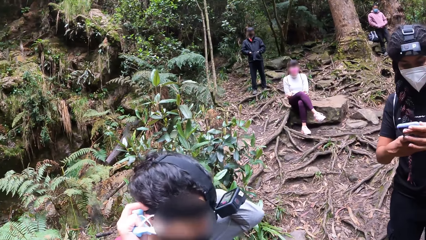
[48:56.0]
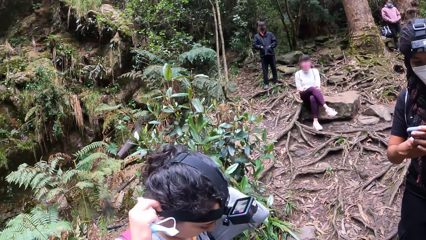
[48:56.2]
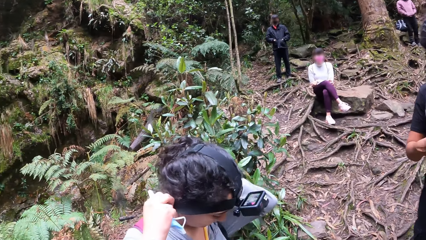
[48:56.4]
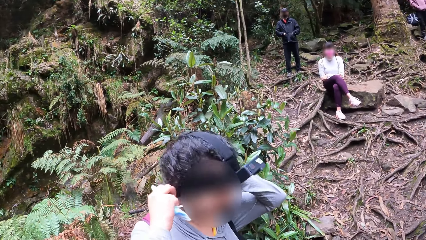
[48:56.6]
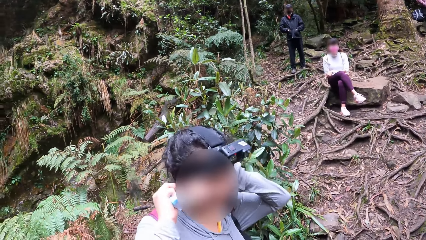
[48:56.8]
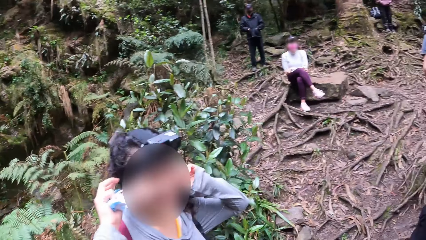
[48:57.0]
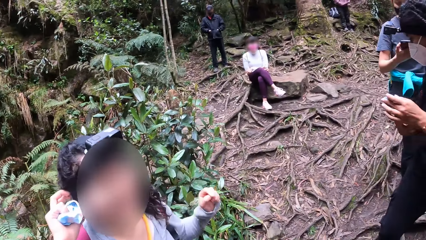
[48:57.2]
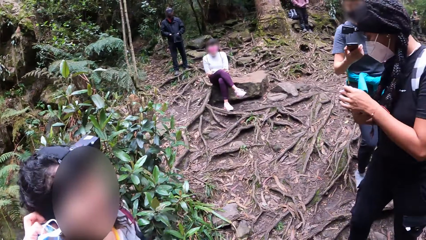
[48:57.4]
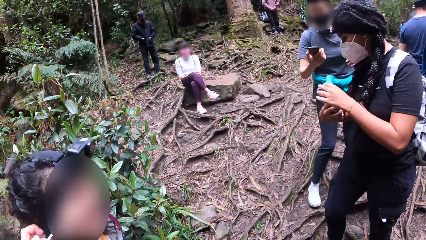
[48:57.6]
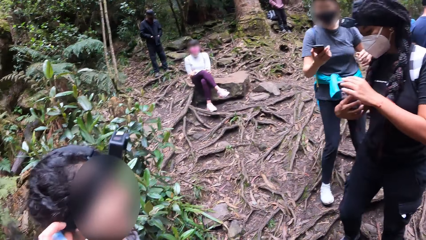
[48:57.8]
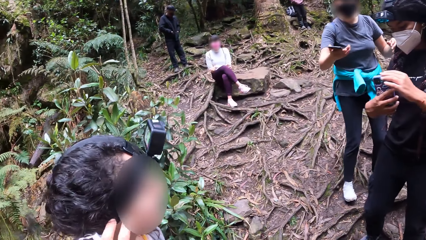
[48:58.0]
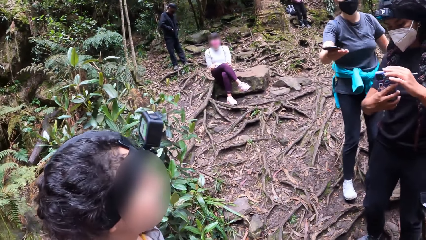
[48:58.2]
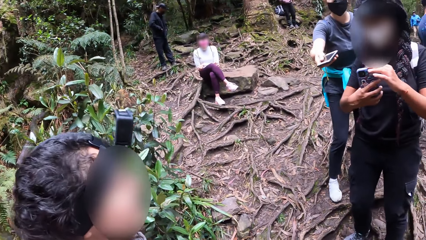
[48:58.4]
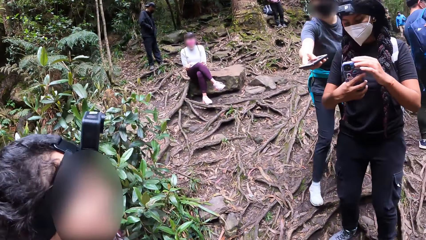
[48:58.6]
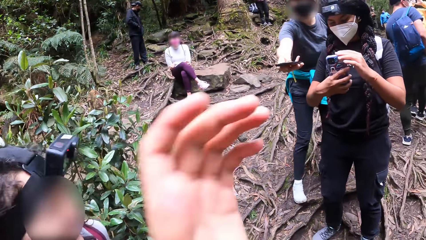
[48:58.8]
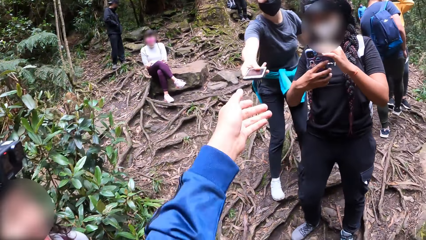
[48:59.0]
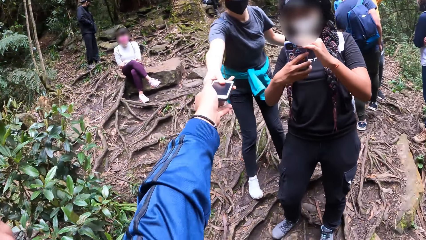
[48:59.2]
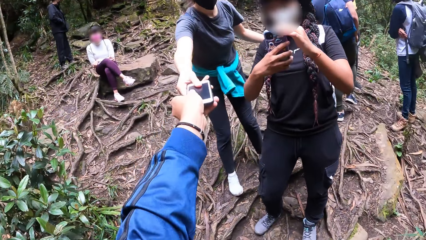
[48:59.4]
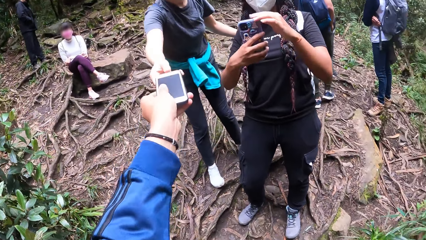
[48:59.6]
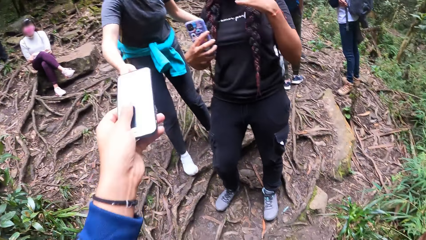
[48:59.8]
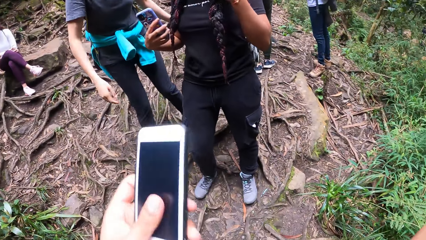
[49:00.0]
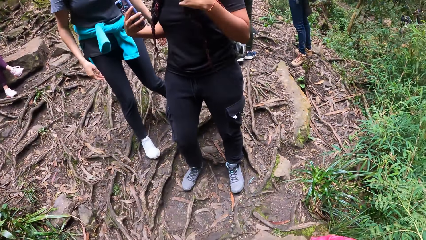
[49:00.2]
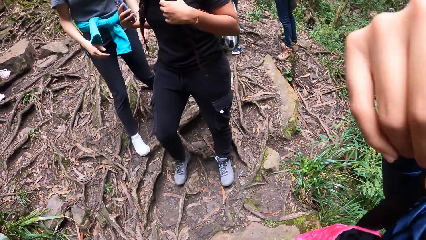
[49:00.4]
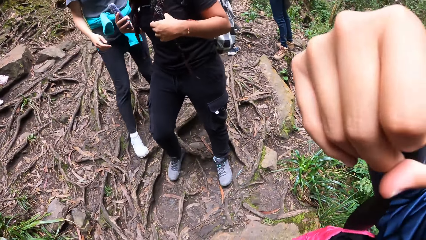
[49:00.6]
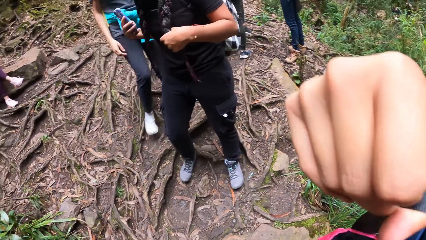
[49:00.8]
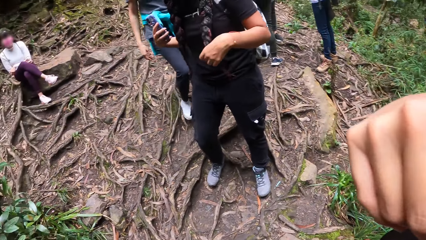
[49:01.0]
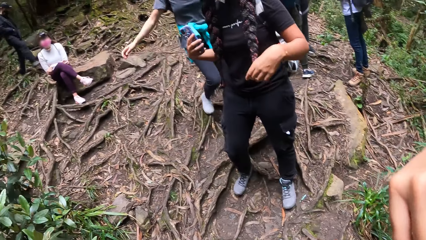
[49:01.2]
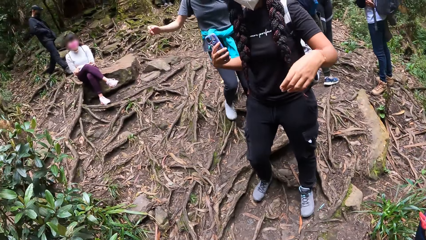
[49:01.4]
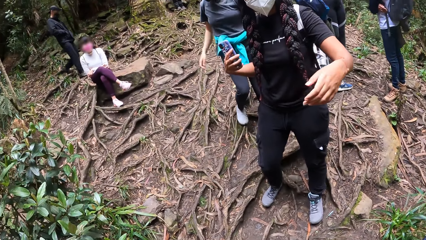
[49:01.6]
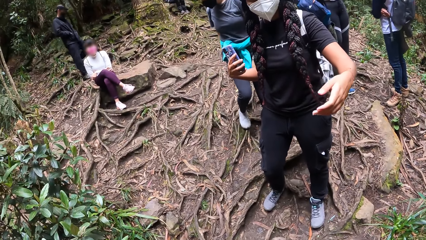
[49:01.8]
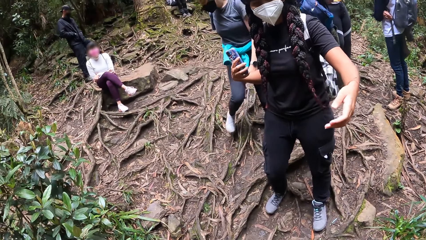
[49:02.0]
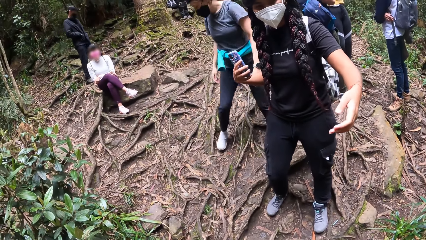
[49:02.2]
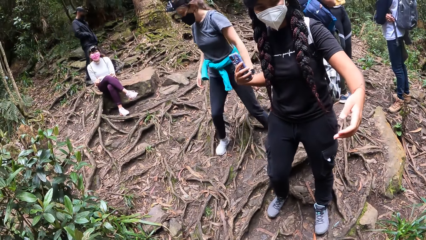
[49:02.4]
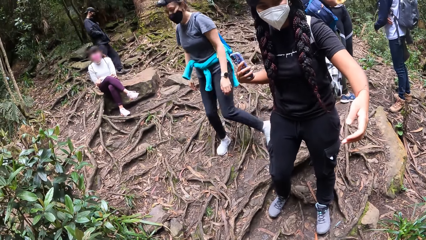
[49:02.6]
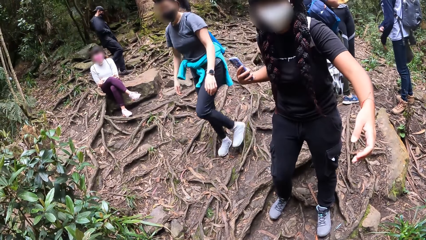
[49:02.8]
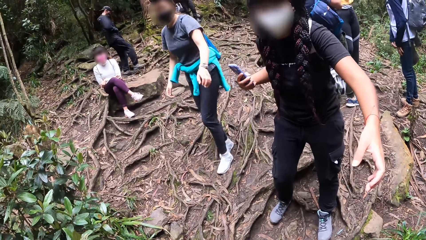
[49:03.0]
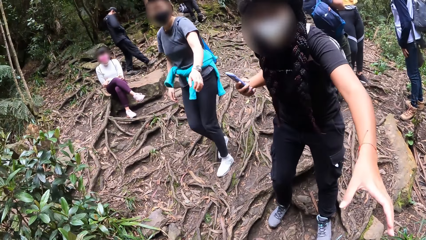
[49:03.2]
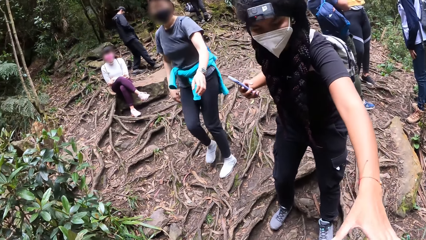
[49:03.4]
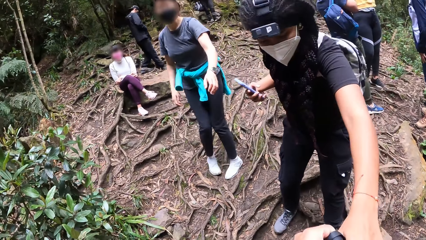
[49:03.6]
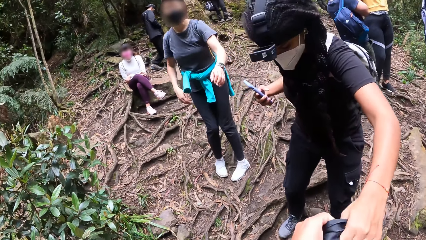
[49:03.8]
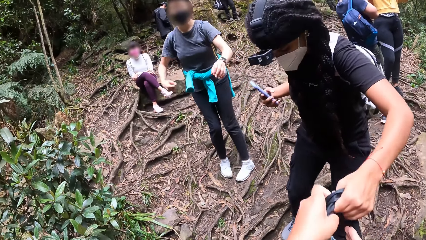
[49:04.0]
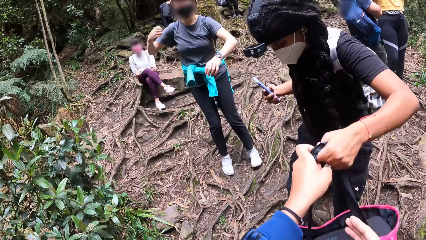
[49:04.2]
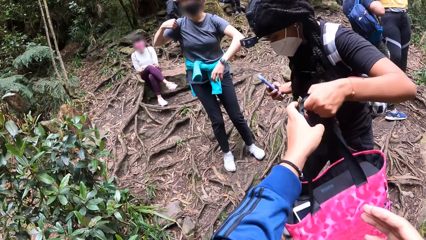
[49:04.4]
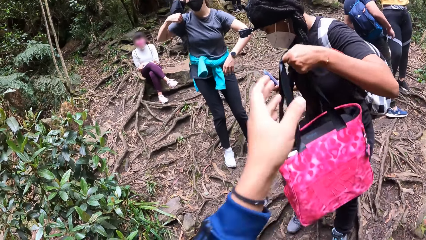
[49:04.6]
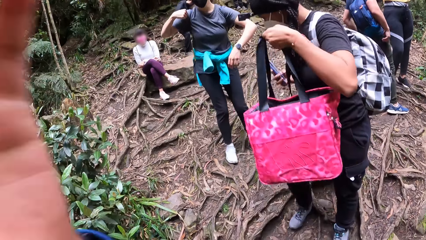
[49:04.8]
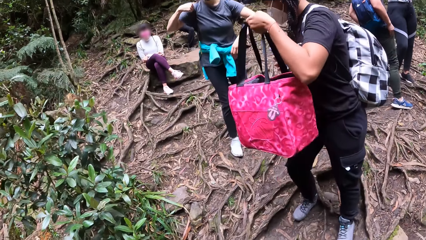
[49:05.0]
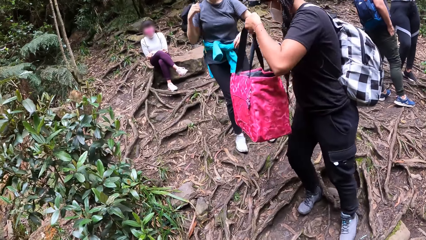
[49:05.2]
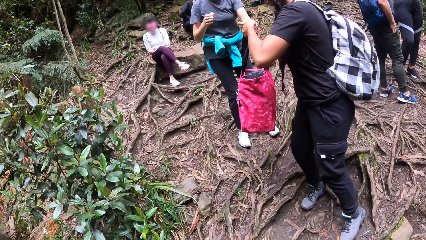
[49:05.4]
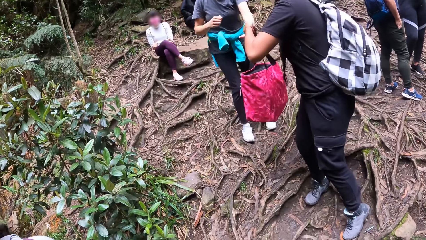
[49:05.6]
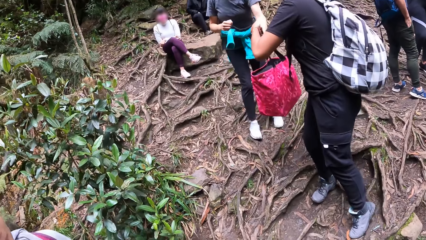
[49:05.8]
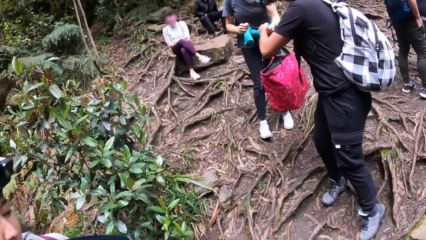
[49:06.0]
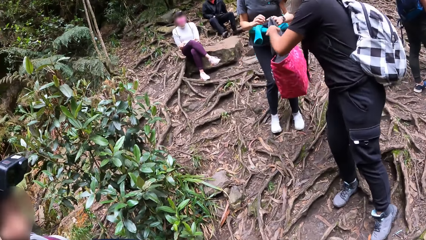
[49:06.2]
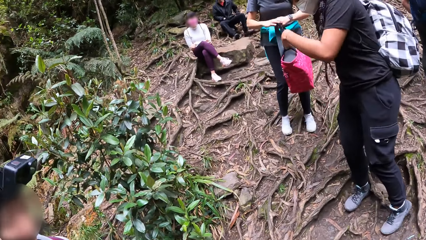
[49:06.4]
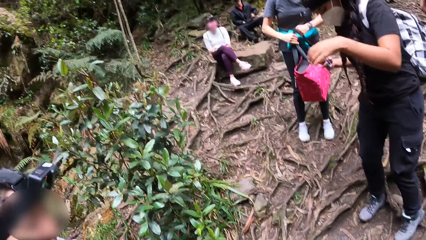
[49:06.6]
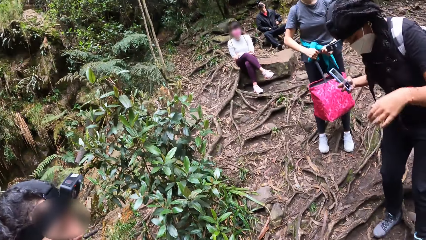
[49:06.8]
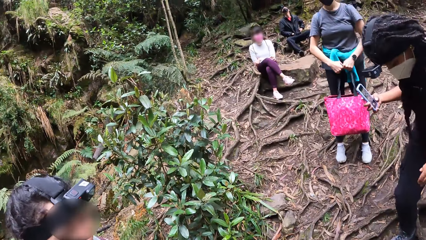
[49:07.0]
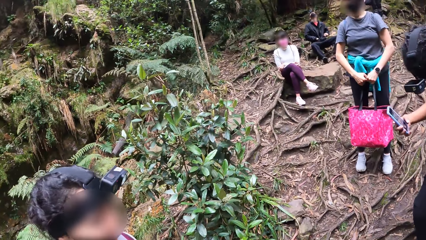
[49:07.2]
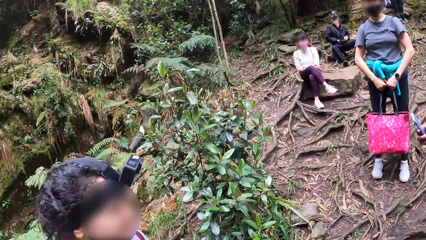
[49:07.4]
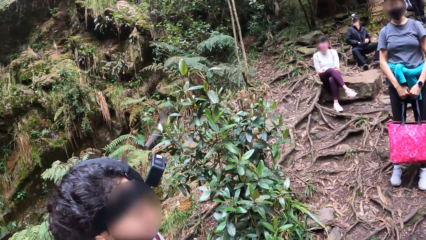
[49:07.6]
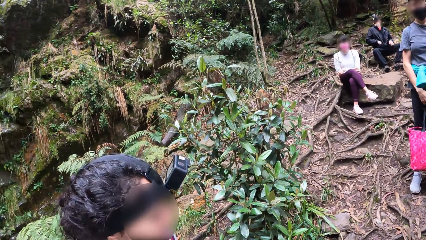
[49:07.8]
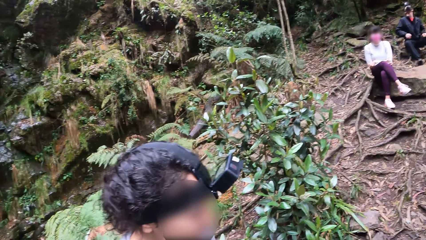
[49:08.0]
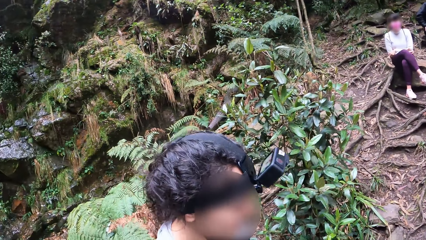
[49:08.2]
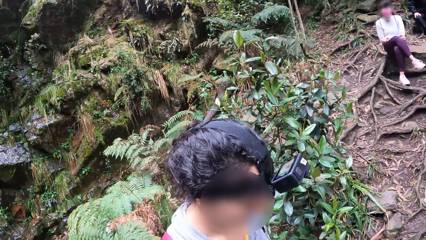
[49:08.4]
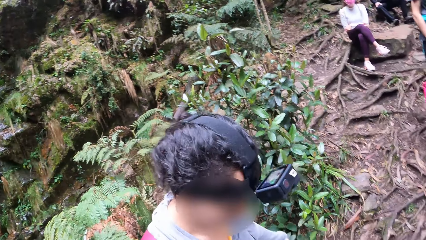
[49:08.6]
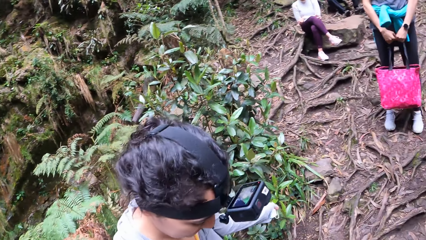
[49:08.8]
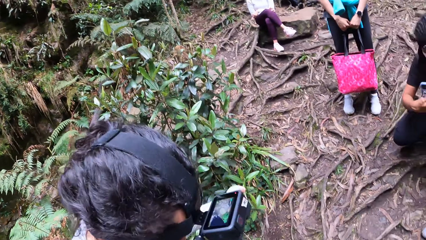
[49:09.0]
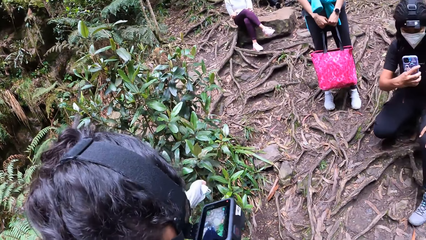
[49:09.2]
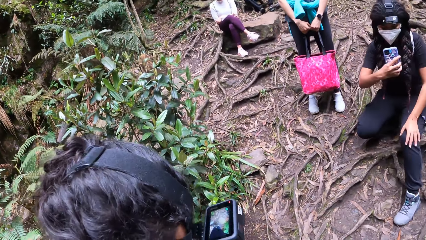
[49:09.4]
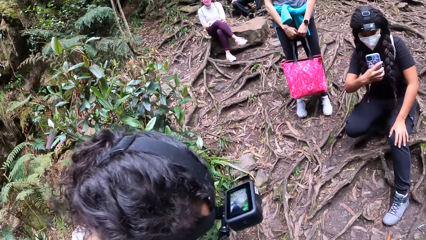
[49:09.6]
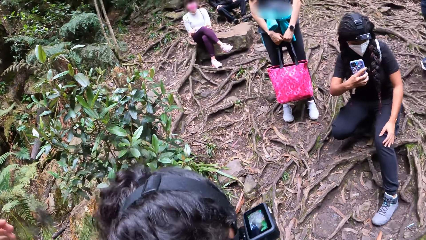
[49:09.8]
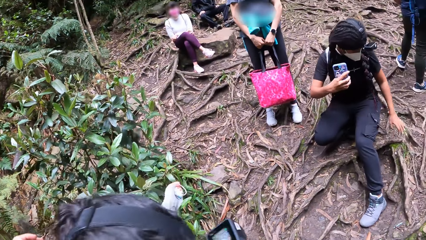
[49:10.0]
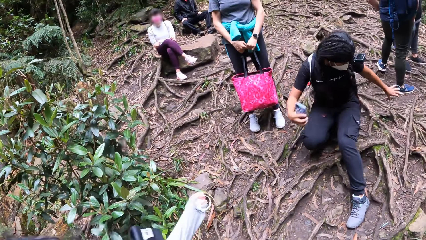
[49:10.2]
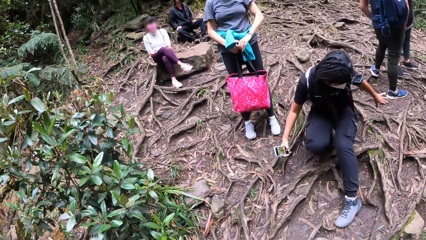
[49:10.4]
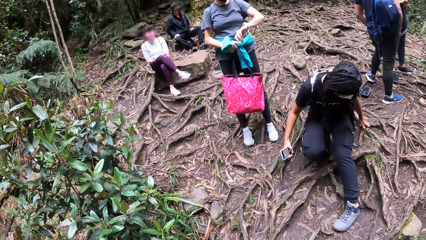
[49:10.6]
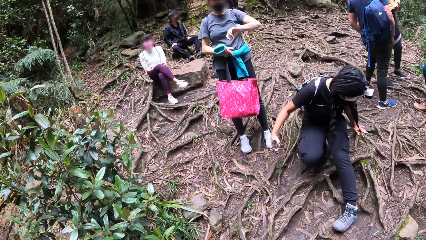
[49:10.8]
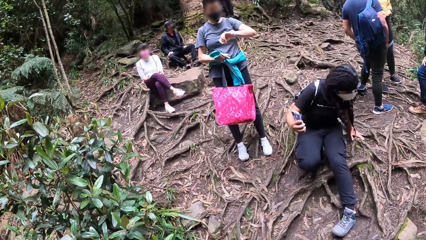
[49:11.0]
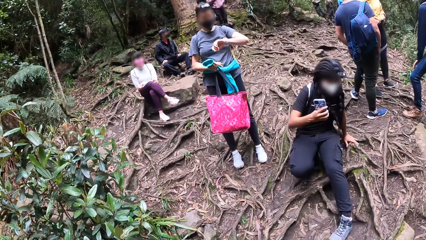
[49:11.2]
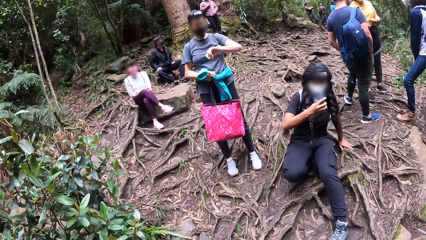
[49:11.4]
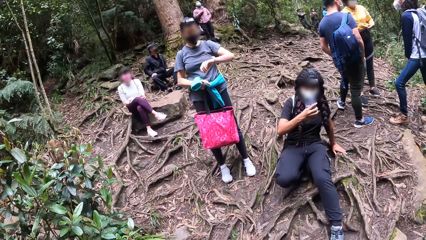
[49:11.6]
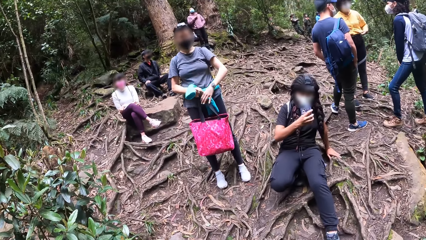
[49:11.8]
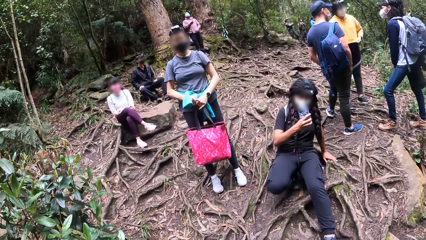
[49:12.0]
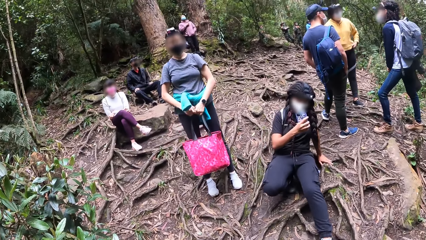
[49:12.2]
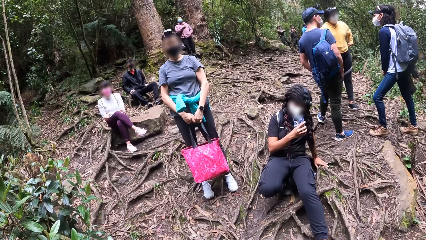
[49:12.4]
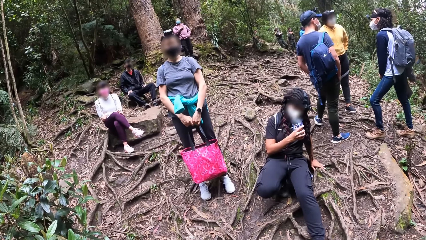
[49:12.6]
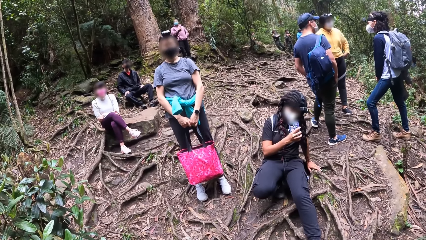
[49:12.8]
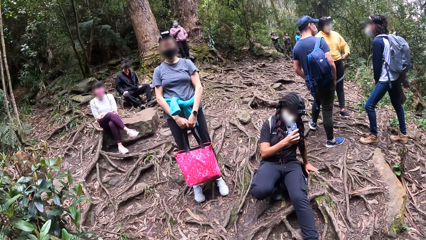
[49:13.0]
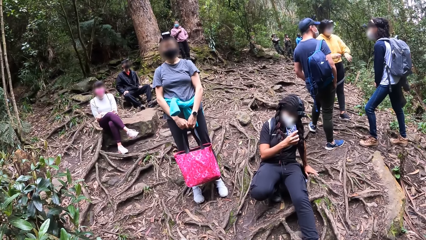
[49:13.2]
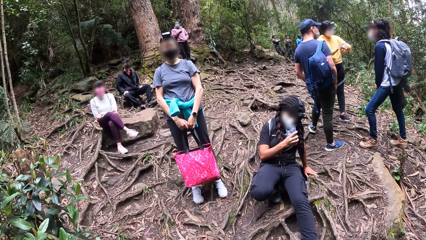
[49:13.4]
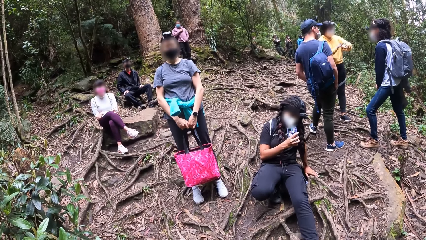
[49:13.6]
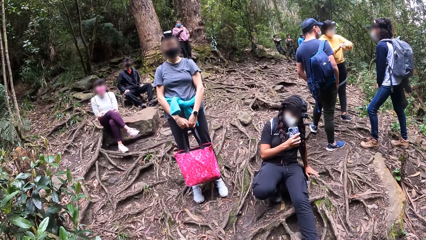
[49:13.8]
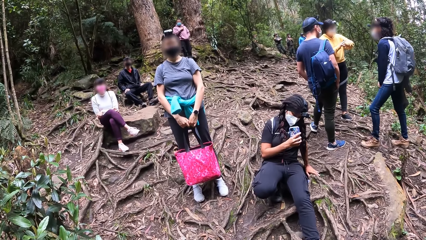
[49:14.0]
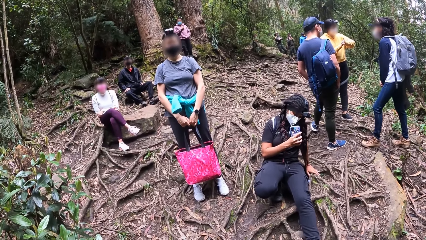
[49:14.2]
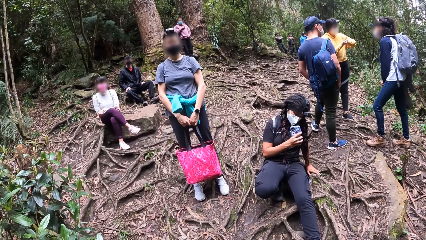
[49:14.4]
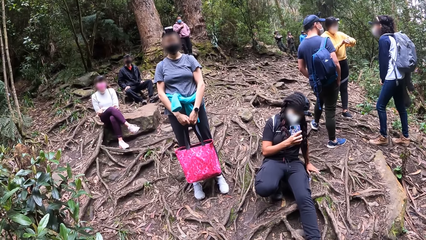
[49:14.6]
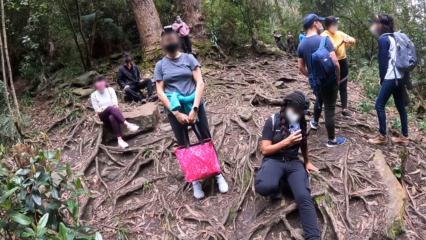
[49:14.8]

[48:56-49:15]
A woman operates the phone with her two hands. The woman stretches the phone in her right hand towards the camera wearer. The camera wearer collects the phone from another woman with his left hand. He passes the bag to the first woman with his left hand. The first woman collects the bag from the camera wearer with her left hand. The first woman passes the bag to the other woman. The other woman collects the bag from the first woman with her left hand. The other woman holds the bag with her two hands. The first woman takes photos of the camera wearer and a third woman with the phone in her right hand.
